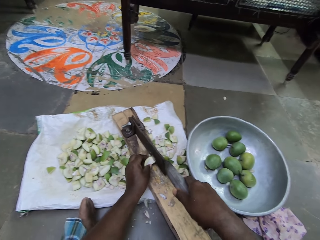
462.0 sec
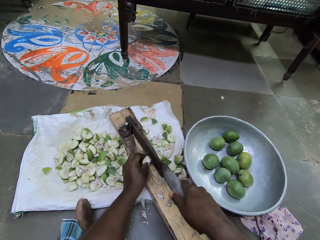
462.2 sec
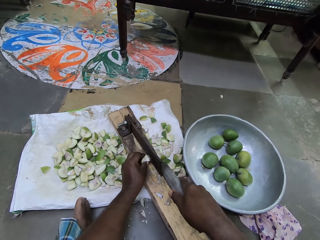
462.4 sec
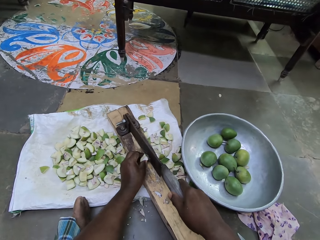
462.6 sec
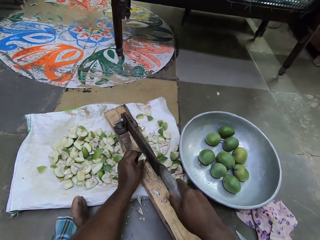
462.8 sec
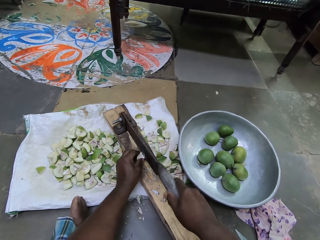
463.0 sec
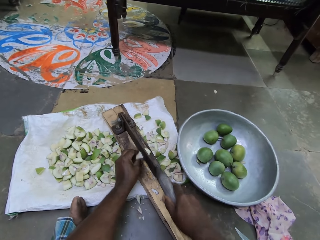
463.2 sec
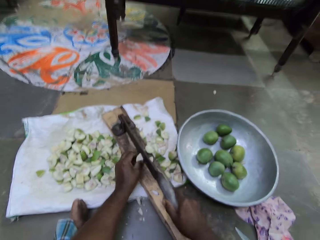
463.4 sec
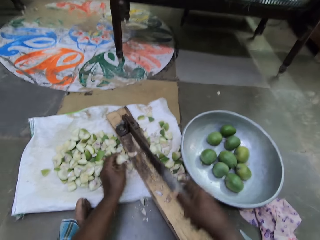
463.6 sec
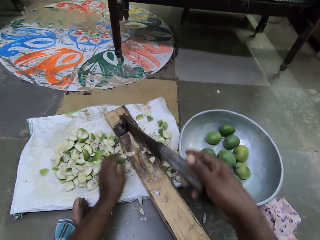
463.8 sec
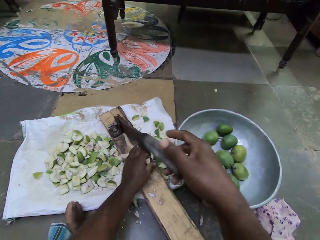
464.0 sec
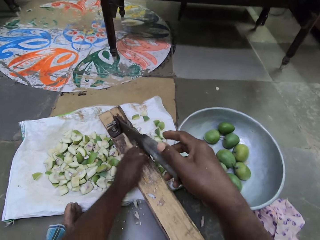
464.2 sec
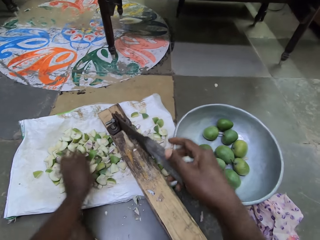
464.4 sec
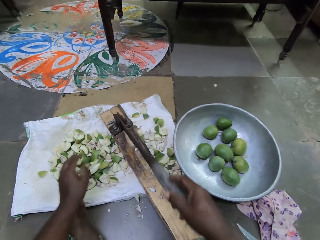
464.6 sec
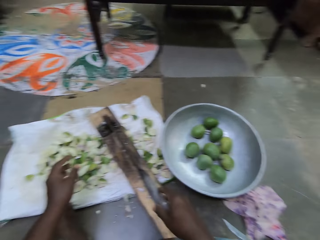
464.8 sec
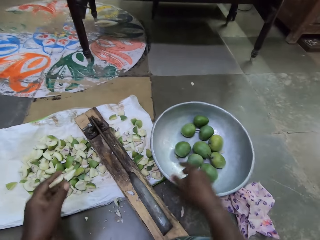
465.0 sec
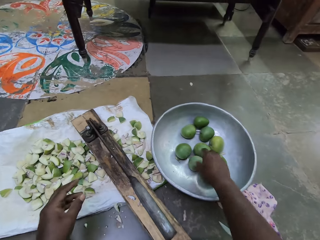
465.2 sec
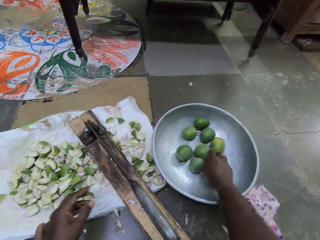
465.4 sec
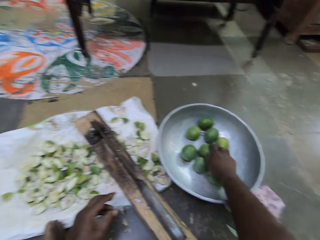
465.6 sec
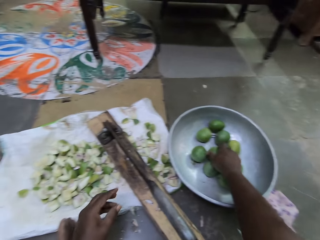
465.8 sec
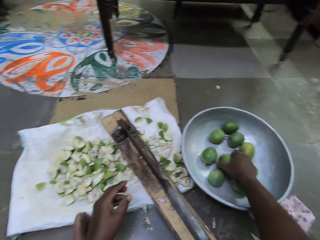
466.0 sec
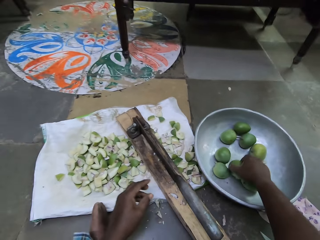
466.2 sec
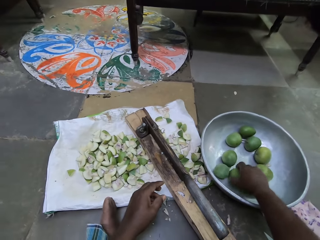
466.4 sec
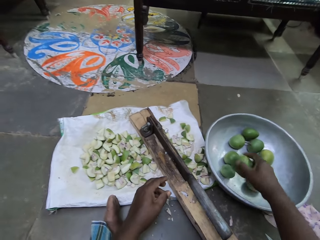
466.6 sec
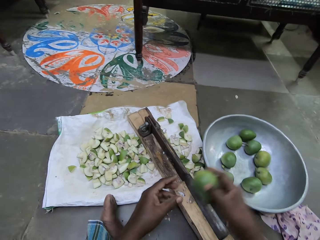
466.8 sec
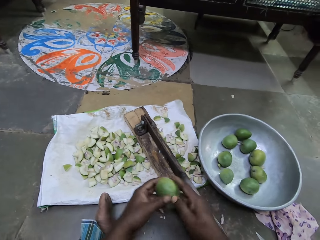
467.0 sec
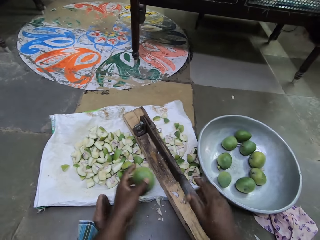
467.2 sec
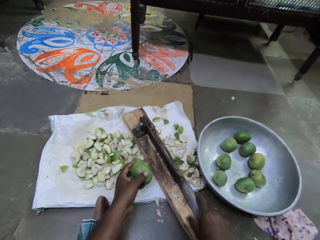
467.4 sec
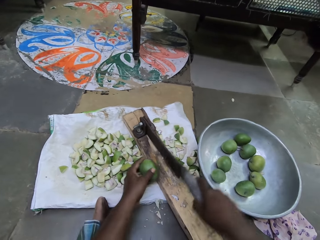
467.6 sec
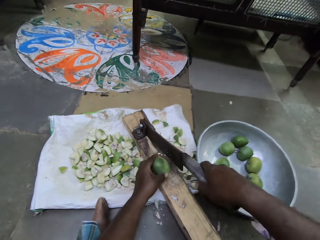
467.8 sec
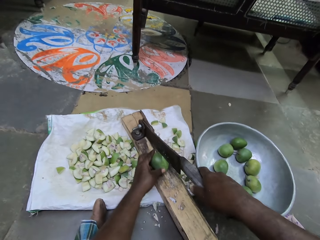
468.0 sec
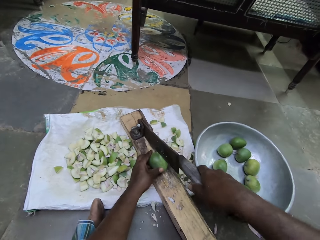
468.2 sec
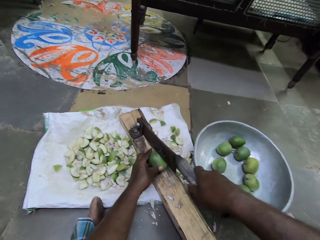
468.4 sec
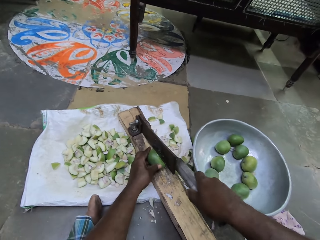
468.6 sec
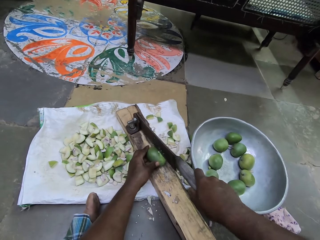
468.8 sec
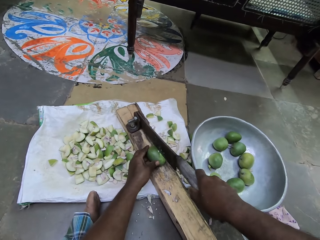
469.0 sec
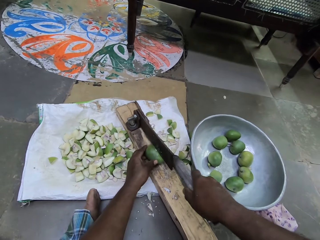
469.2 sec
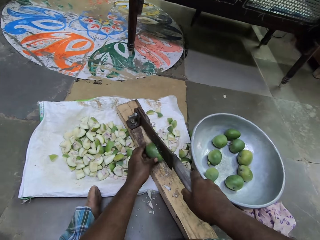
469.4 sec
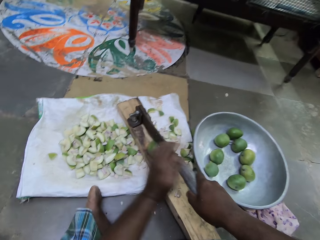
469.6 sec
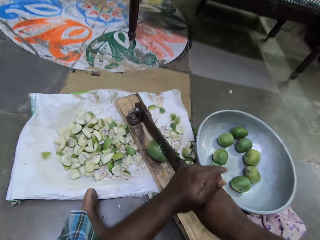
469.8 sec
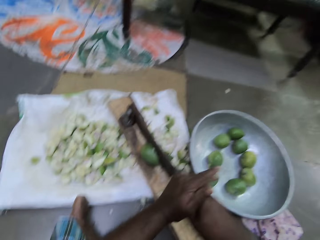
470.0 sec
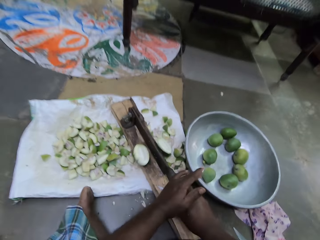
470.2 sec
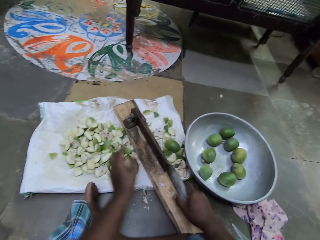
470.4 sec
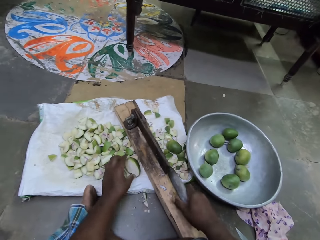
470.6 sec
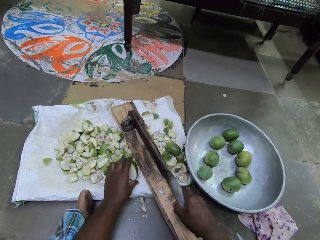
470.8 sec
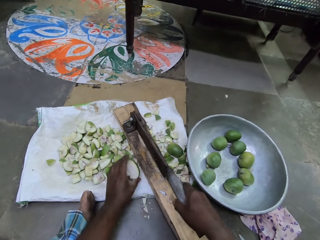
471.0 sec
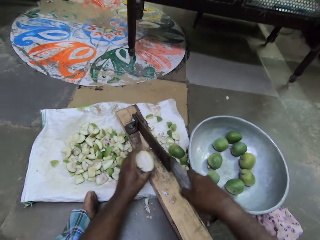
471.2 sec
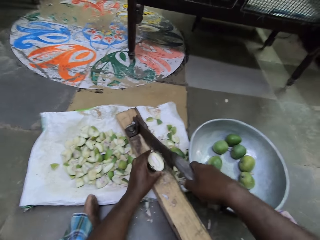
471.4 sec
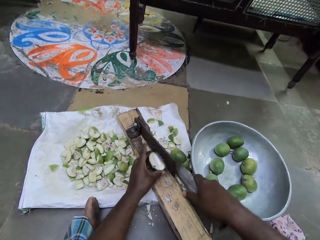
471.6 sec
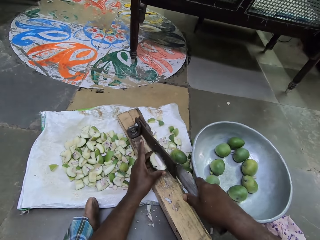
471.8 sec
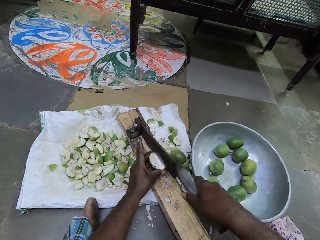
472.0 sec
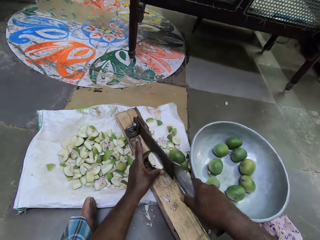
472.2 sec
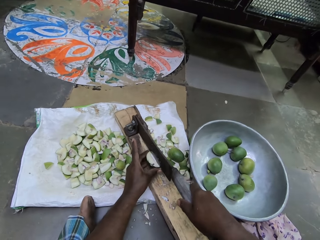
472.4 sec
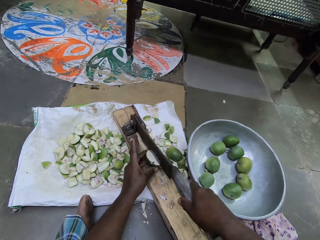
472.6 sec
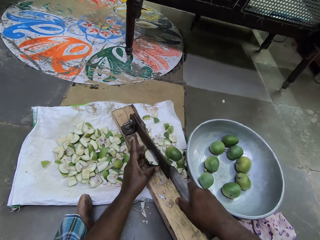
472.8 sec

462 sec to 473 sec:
The camera wearer places the piece of mango on the fruit cutter or pickle cutting machine with his left hand. He cuts the piece of the mango on the fruit cutter with his right hand. He drops the piece of mango on the sack with his left hand. He sweeps pieces of mango from the fruit cutter to the sack with his left hand. He drops the handle of the fruit cutter from his right hand. He touches the mango. He picks a mango from the pan with his right hand. He passes the mango from his right hand to his left hand. He lifts the handle of the fruit cutter with his right hand. He places the mango on the fruit cutter with his left hand. He holds on to the pickle cutting machine. He cuts the mango on the fruit cutter with his hands. He picks a piece of mango from the sack with his left hand. He places the piece of mango on the fruit cutter with his left hand.

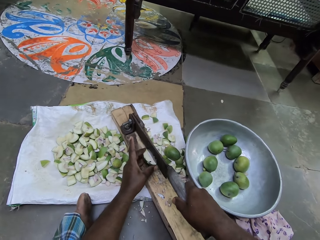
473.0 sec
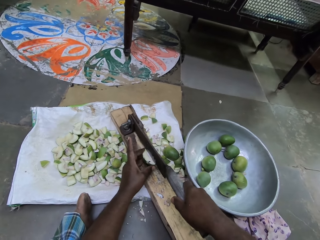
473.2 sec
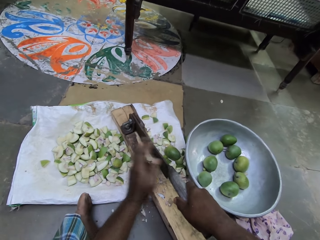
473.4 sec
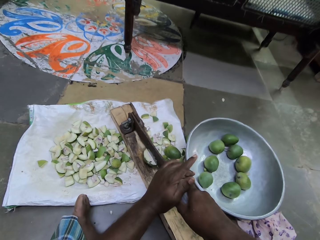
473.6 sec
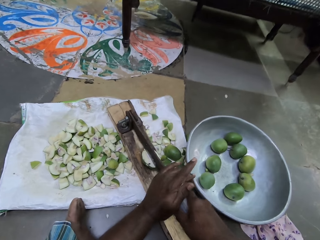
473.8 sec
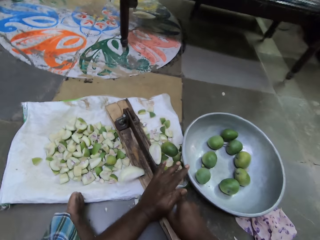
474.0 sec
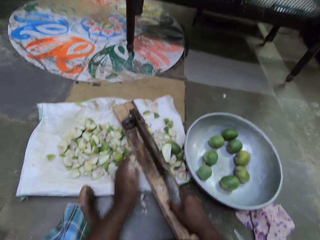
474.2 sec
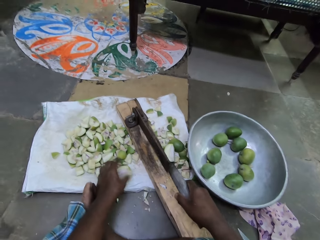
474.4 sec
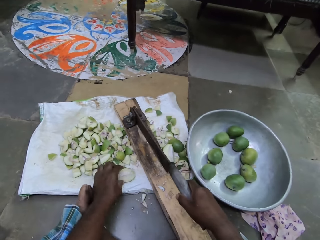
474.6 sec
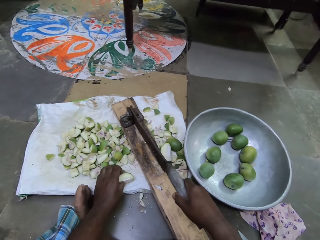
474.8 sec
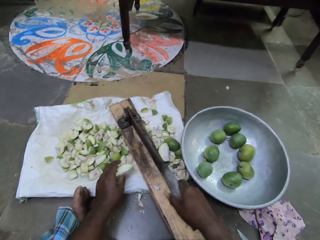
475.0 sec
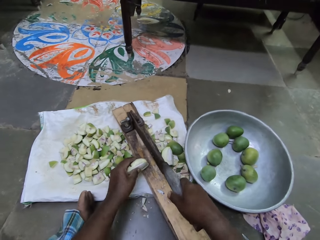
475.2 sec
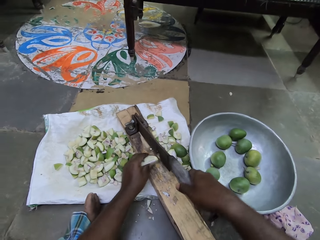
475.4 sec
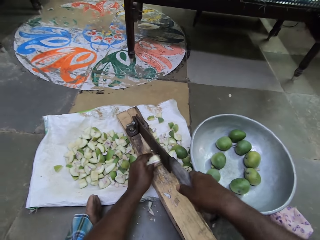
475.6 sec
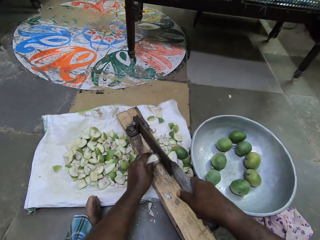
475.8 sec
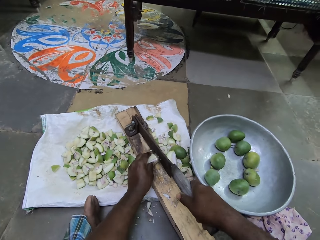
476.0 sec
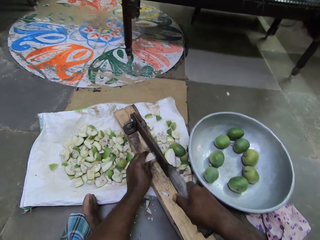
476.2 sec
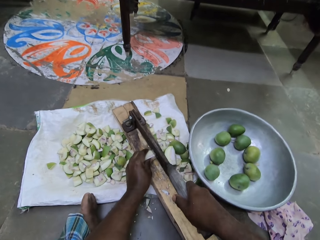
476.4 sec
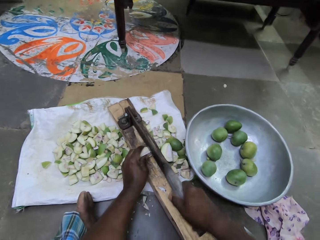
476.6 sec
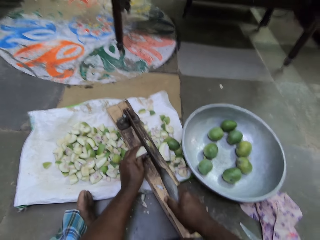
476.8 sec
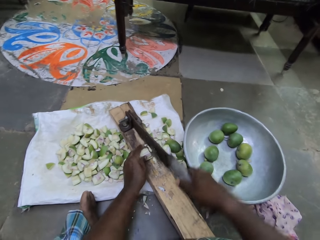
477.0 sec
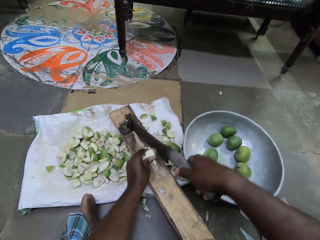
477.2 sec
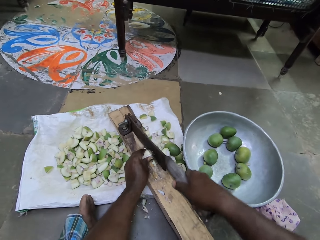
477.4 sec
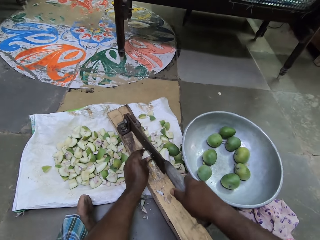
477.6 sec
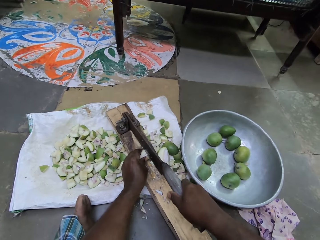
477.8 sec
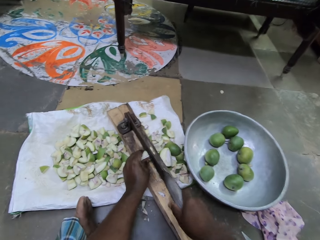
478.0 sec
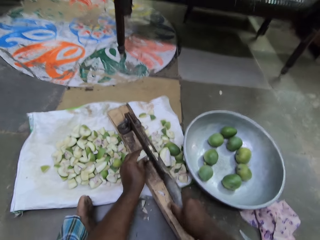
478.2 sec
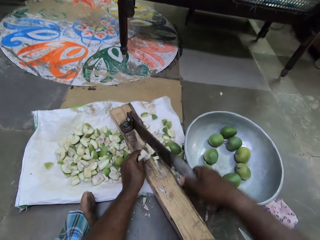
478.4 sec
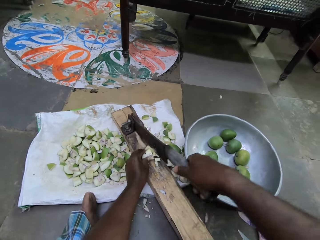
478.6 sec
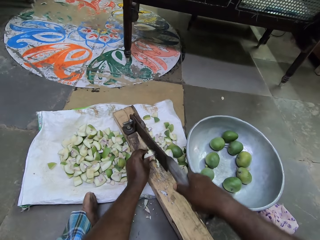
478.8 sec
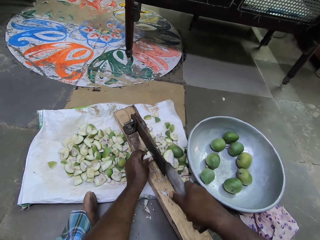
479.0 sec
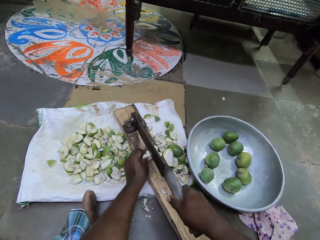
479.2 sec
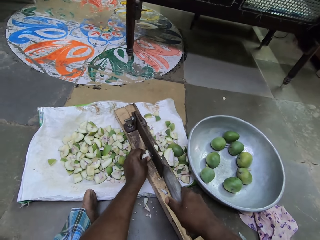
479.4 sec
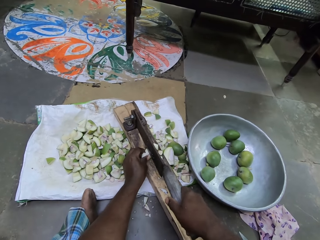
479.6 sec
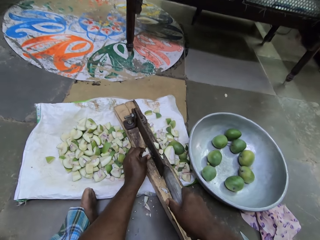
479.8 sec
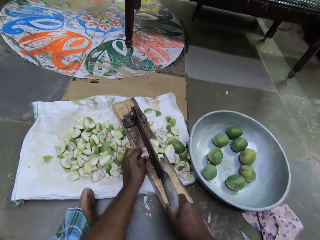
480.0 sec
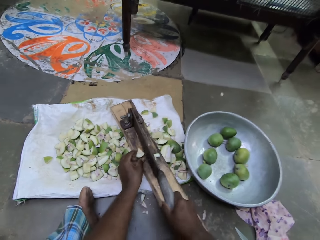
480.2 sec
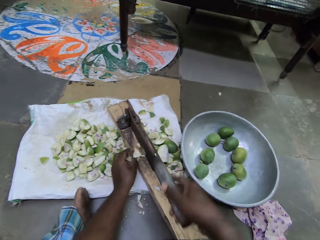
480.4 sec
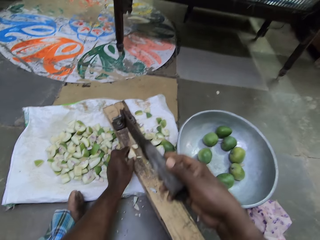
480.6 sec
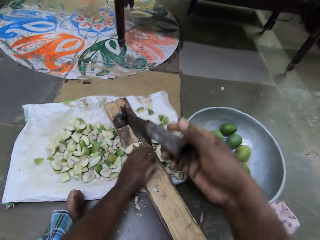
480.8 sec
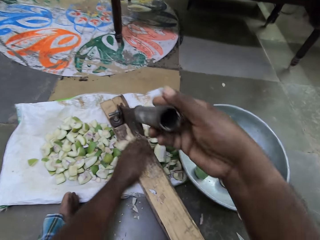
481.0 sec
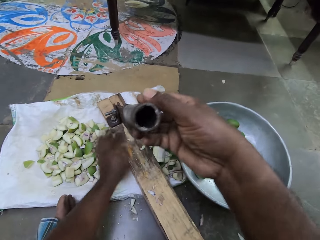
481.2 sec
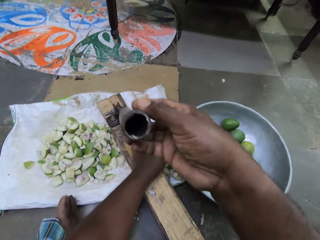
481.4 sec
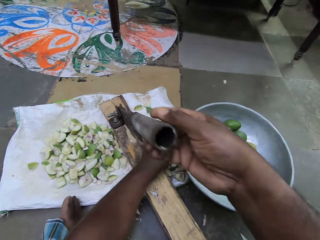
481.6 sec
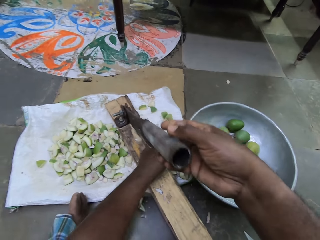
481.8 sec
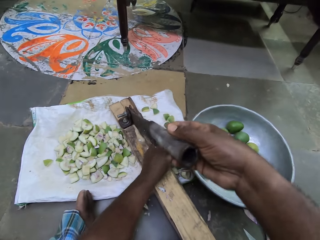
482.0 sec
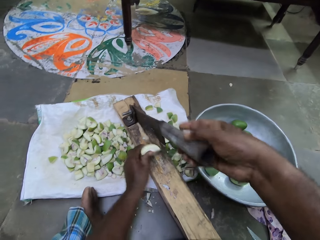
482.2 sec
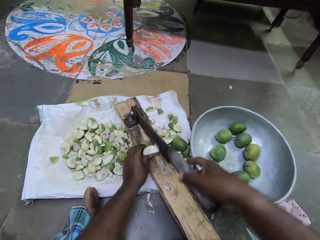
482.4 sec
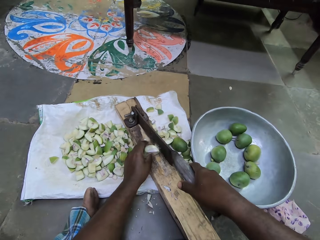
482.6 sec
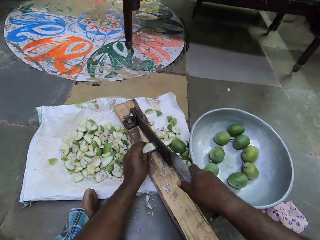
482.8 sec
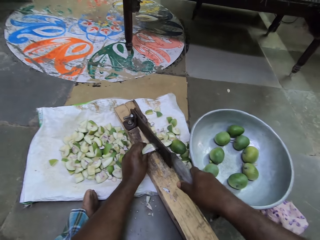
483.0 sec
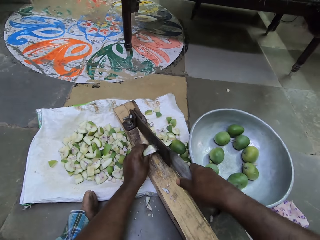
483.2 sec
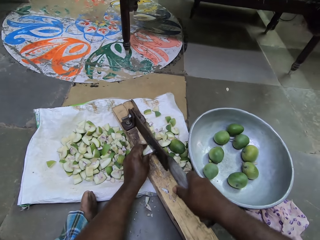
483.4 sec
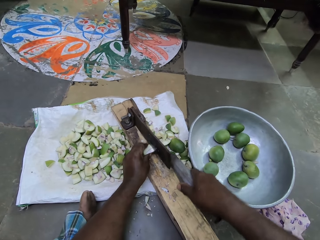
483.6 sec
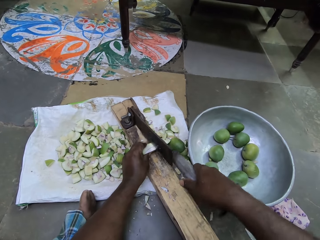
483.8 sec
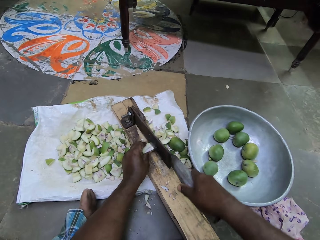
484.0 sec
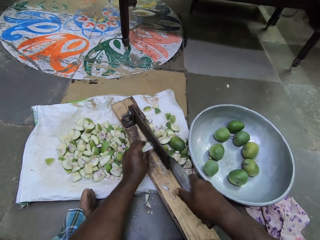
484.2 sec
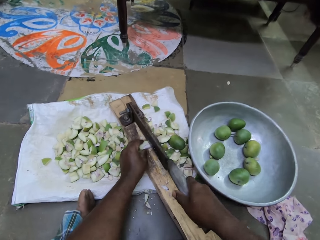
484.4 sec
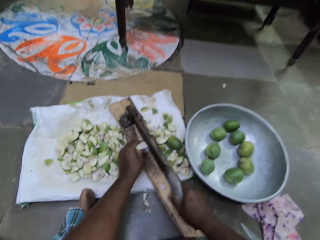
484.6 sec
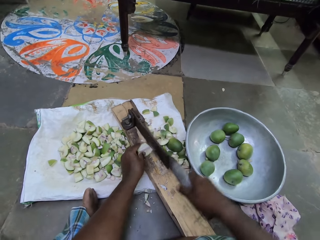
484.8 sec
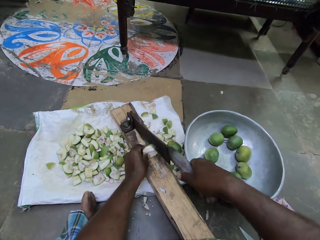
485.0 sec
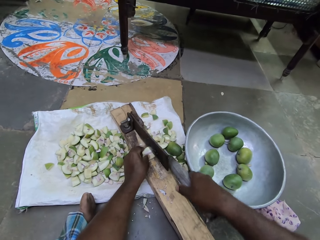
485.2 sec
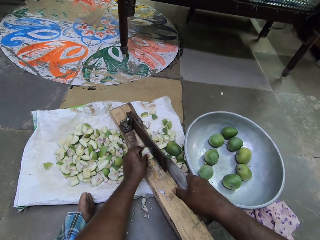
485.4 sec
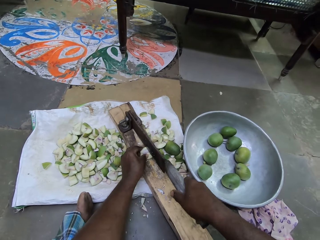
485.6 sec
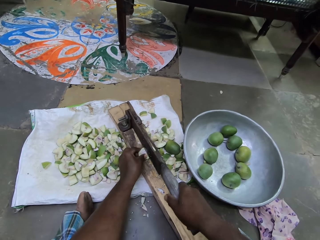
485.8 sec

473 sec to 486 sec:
The camera wearer cuts the piece of the mango on the fruit cutter with his hands. He picks the piece of mango from the sack with his left hand. He places the piece of mango on the fruit cutter with his left hand. He cuts the piece of the mango on the fruit cutter with his right hand. He adjusts the piece of mango on the fruit cutter with his left hand. He cuts the piece of the mango on the fruit cutter with his right hand. He adjusts the piece of mango on the fruit cutter with his left hand. He cuts the piece of the mango on the fruit cutter with his right hand. He sweeps pieces of mango from the fruit cutter to the sack with his left hand. He picks a piece of mango from the sack with his left hand. He places the piece of mango on the fruit cutter with his left hand. He cuts the piece of the mango on the fruit cutter with his right hand. He adjusts the piece of mango on the fruit cutter with his left hand.
